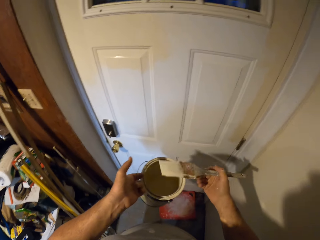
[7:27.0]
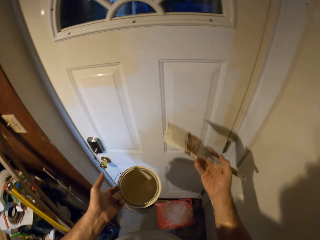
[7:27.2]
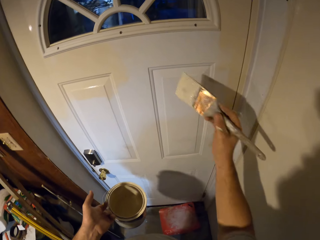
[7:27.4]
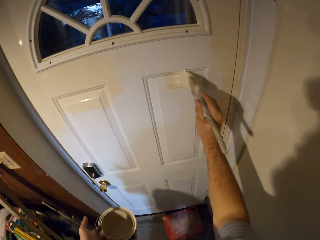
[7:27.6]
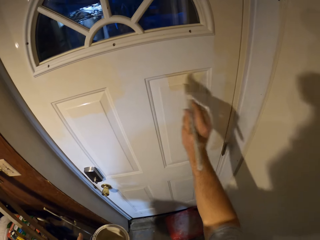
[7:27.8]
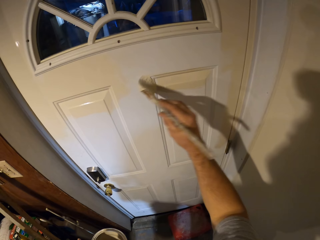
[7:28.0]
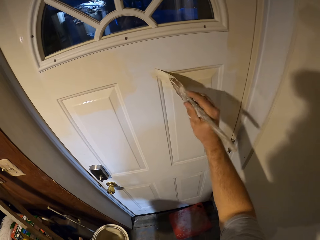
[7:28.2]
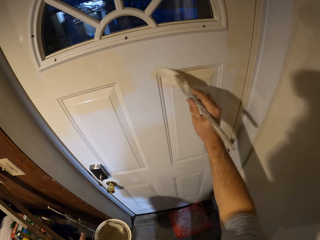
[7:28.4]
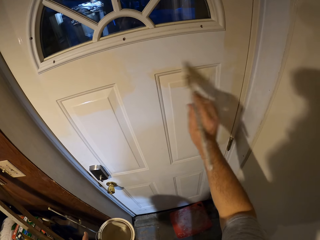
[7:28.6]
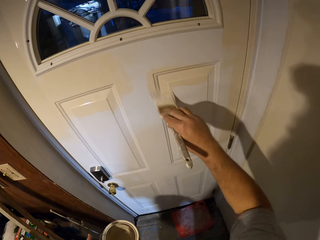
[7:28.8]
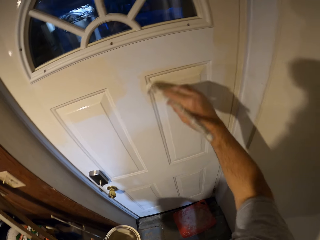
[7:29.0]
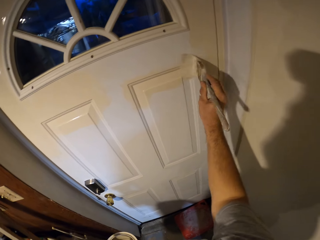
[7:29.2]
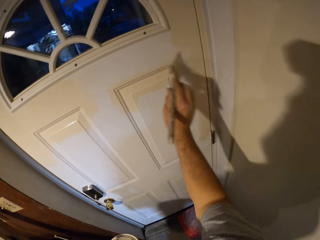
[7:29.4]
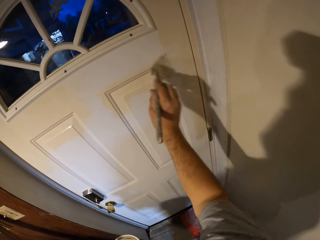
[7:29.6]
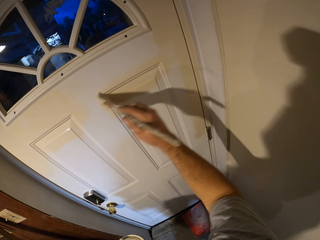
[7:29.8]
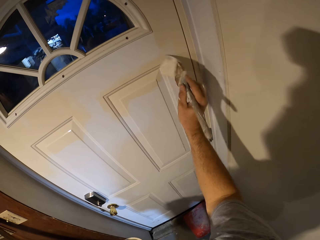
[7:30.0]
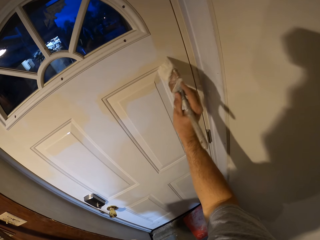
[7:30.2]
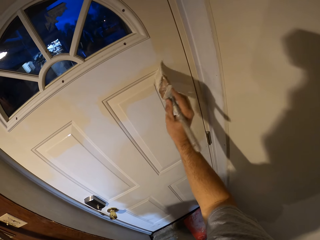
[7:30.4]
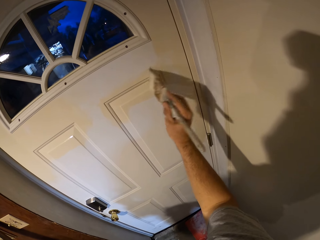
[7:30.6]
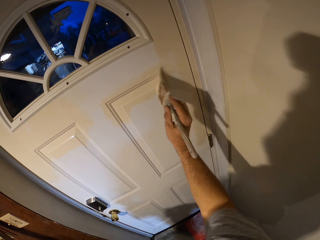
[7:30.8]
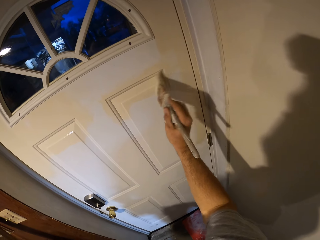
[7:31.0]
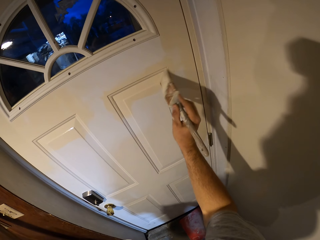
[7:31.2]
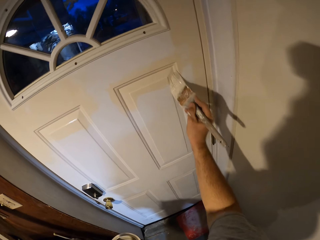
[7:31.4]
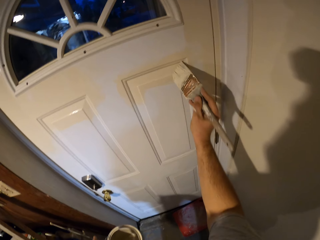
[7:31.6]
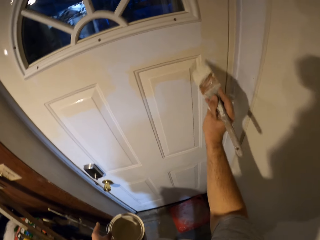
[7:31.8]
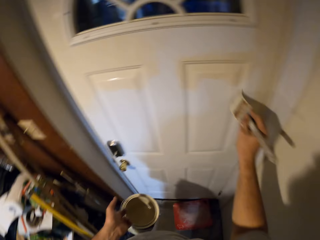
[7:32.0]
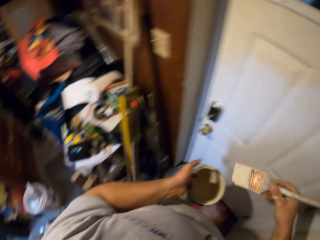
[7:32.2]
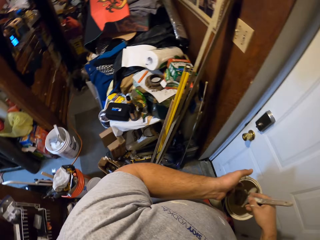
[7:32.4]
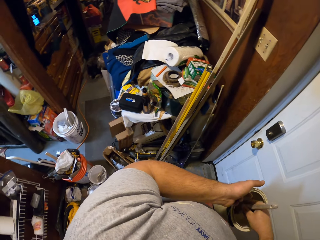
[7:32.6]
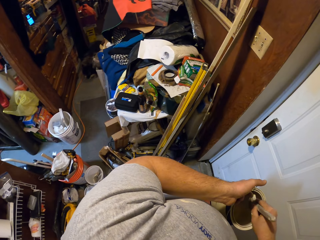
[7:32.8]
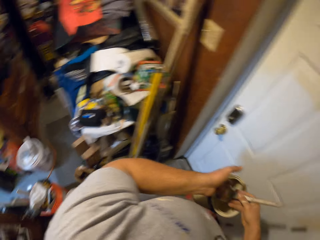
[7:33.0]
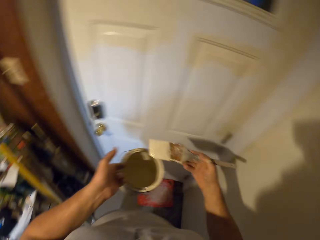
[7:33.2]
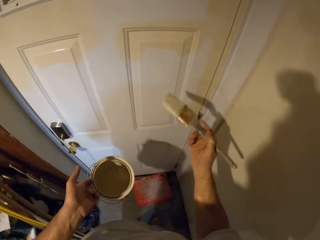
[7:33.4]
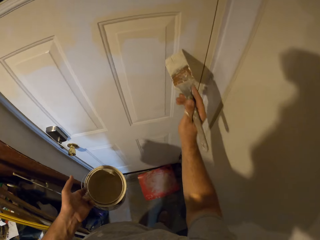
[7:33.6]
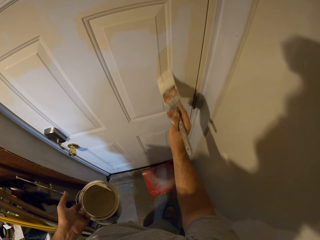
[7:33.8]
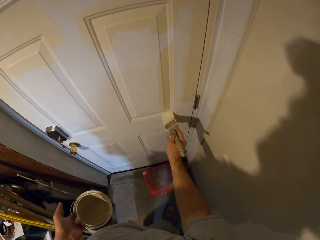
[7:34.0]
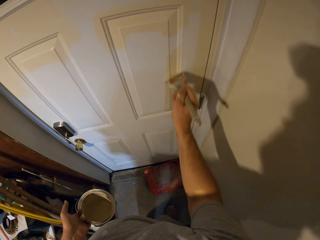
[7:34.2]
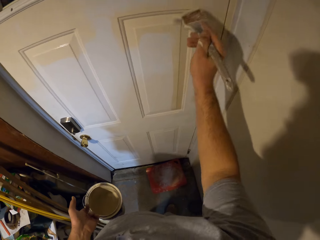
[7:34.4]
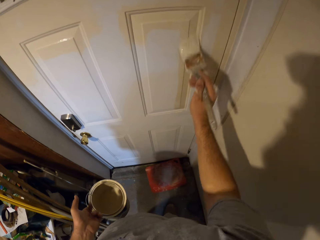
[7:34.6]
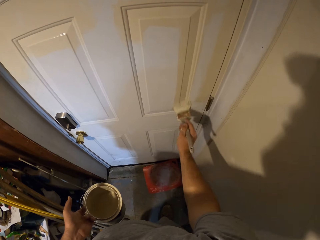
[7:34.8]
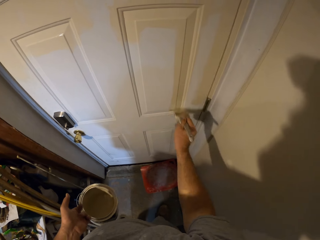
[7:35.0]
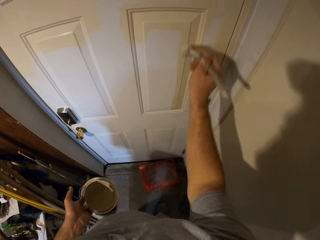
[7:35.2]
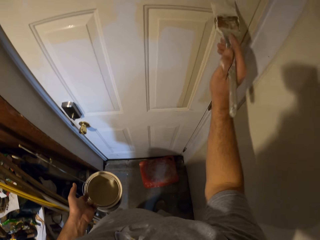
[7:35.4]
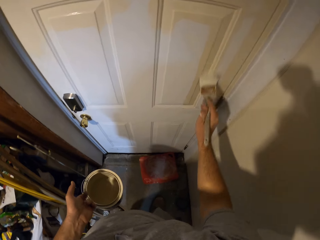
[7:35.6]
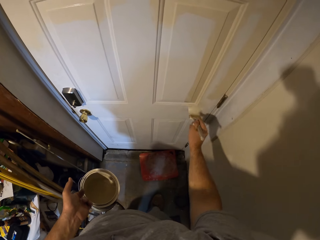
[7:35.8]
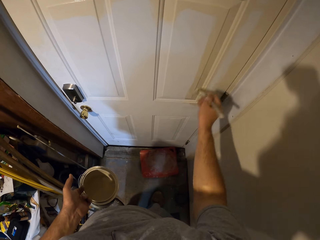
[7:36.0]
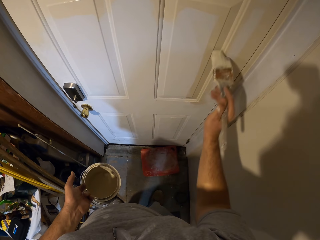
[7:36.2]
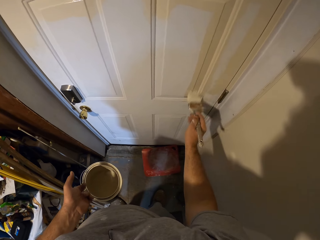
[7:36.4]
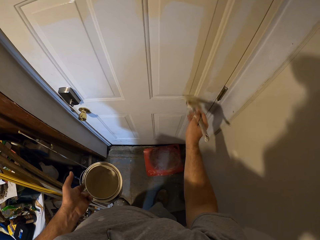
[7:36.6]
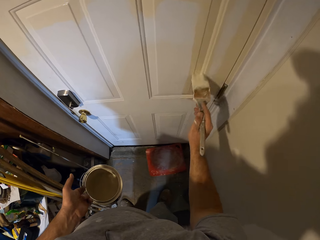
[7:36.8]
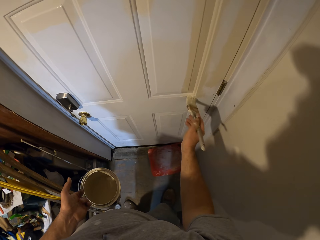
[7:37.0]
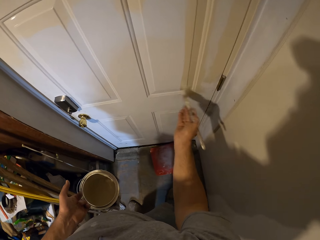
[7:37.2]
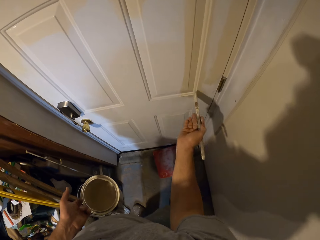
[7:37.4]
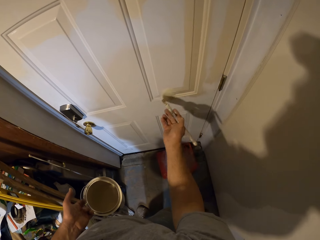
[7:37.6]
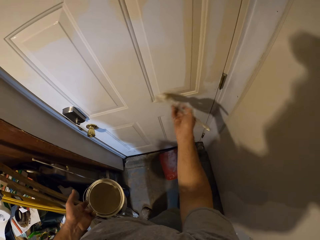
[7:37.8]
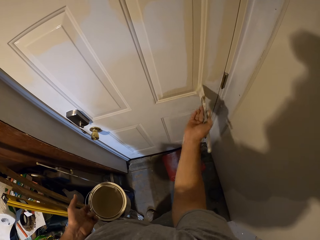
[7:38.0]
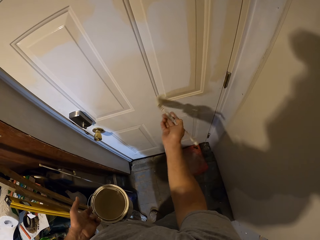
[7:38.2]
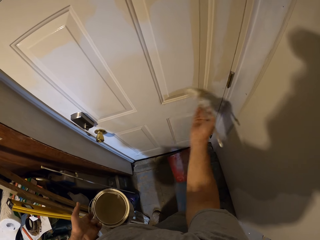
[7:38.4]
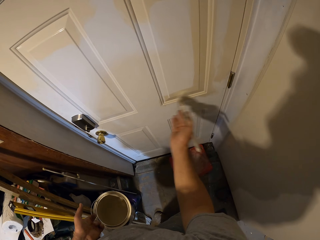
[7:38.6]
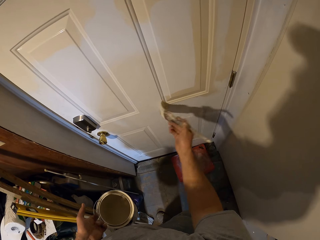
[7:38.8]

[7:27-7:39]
The camera wearer paints the door with the paint brush. They dip the paint brush into the paint container. They paint the door with the paint brush.

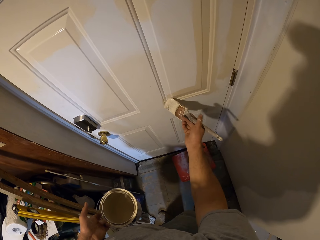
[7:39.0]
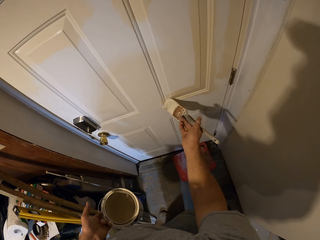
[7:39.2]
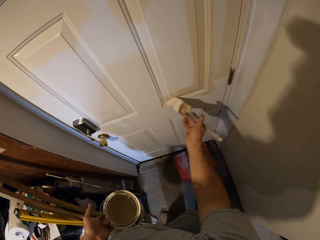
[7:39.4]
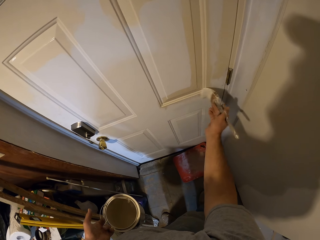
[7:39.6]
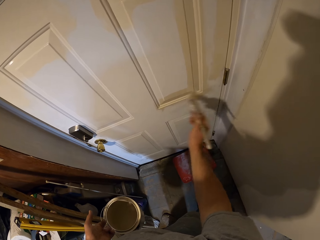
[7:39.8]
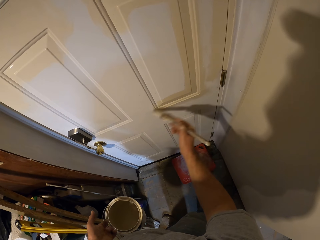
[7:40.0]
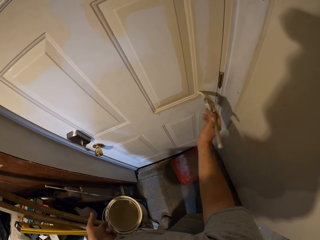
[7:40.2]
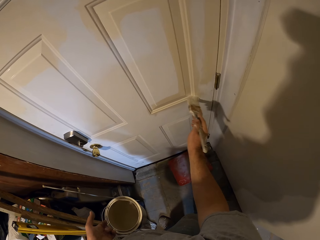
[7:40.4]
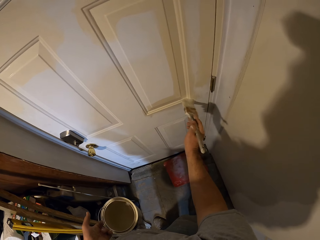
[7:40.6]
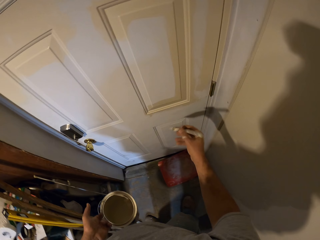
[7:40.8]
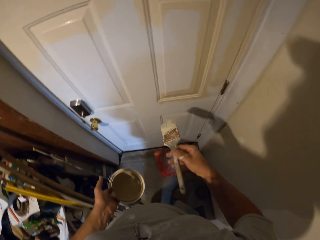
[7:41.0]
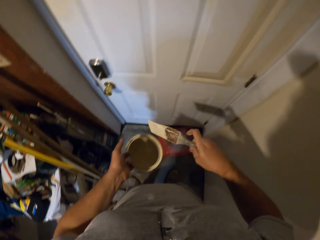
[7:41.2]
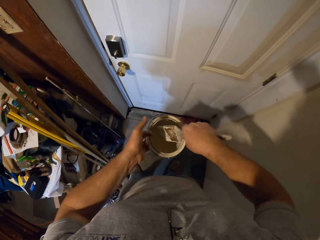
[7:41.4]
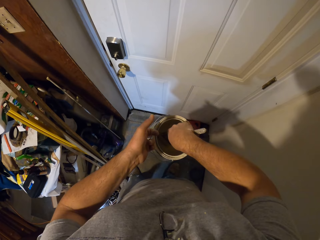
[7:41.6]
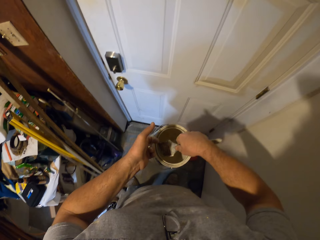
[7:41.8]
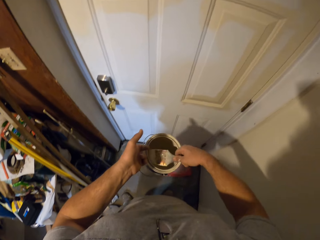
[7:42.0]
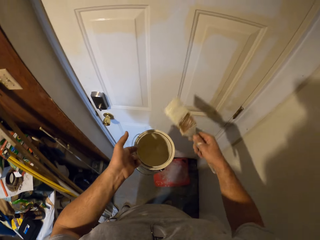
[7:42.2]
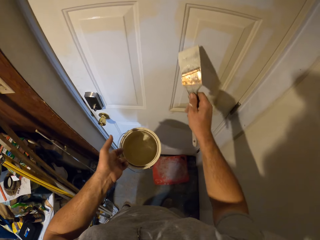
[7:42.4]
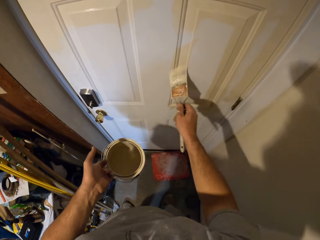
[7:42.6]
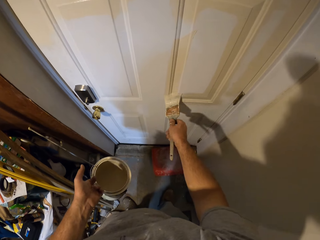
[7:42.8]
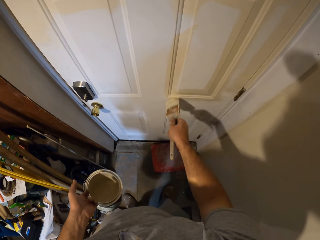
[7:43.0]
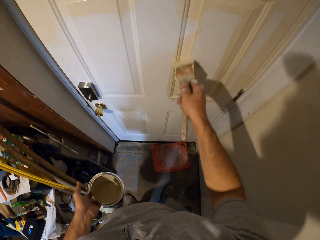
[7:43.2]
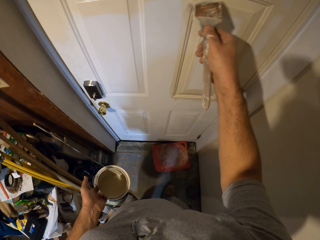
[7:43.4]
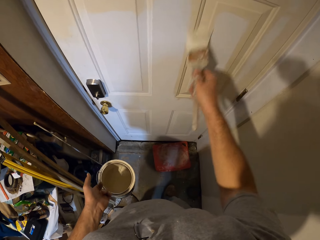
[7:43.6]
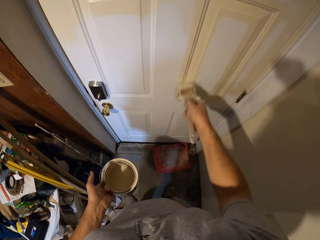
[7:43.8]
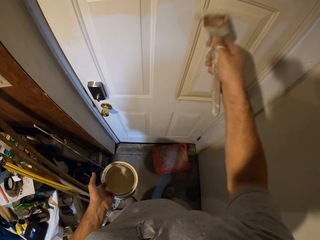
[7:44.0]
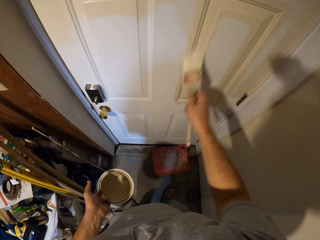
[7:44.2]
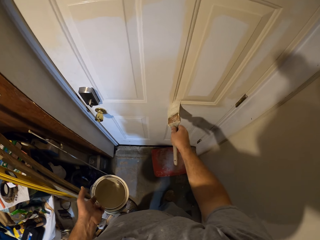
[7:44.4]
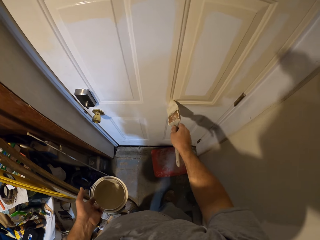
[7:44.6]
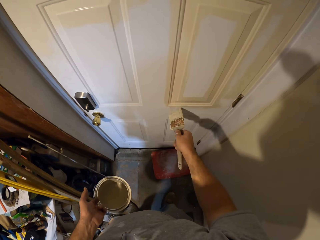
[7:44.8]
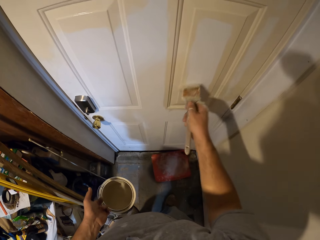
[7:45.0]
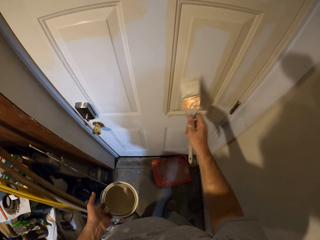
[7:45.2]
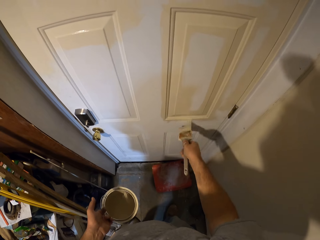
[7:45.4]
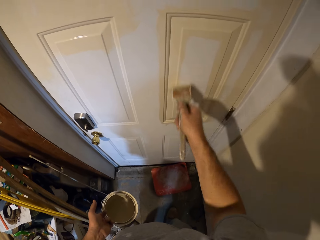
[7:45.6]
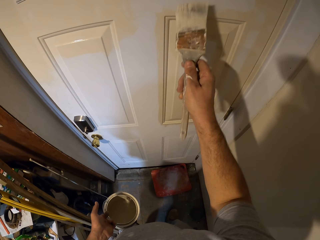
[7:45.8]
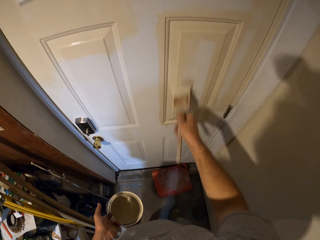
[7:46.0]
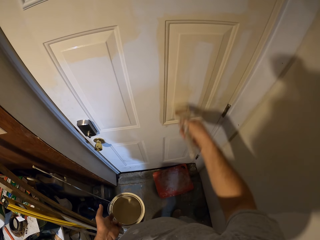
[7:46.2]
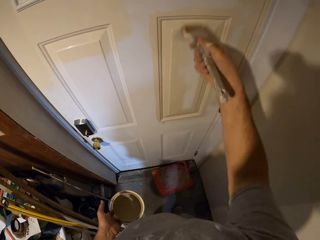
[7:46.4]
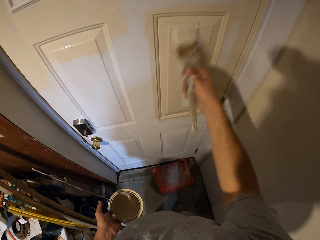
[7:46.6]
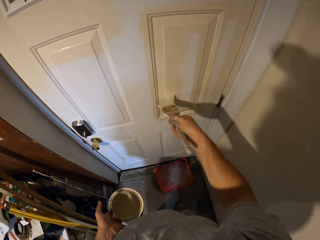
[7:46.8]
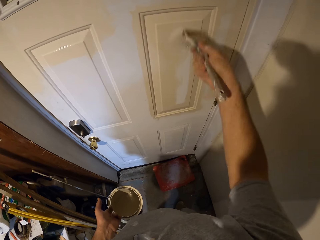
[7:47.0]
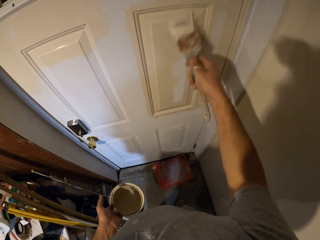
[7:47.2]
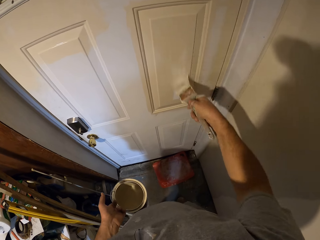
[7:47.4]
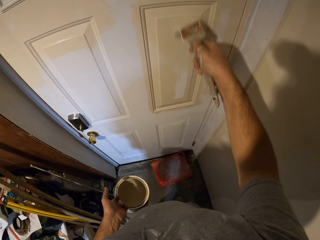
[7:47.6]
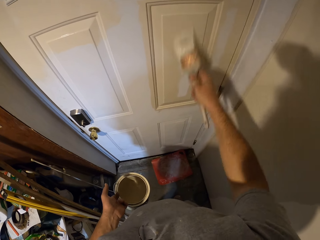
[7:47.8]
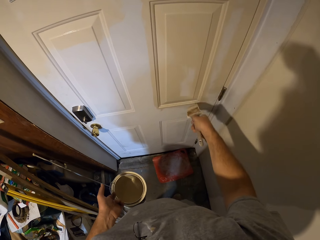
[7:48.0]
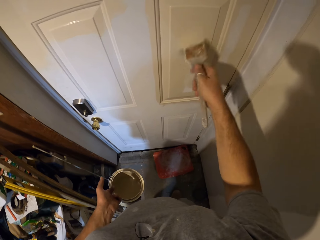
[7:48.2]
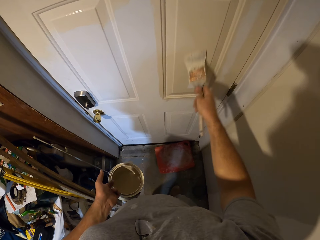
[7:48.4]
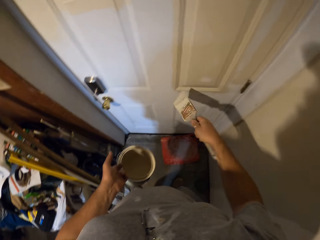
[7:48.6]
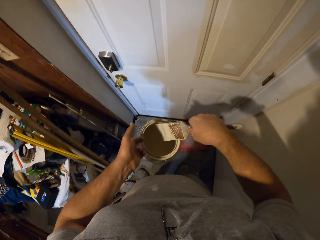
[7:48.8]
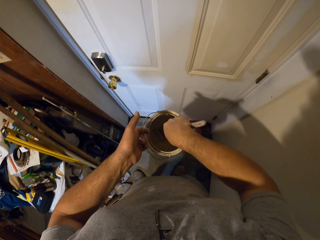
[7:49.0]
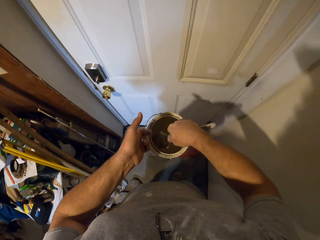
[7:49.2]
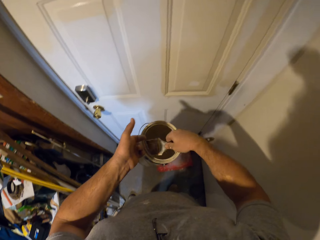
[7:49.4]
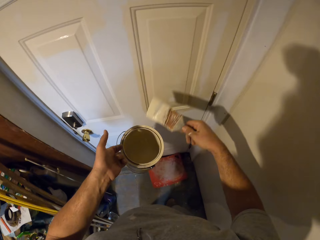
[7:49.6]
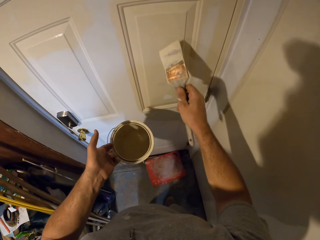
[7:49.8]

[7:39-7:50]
The camera wearer dips the paint brush into the paint container. They paint the door with the paint brush. They dip the paint brush into the paint container.
